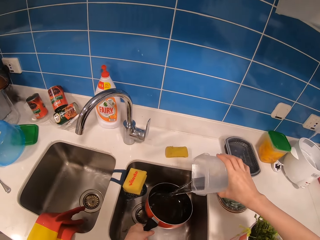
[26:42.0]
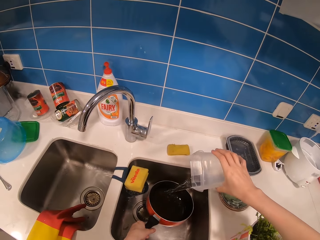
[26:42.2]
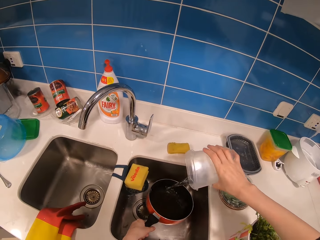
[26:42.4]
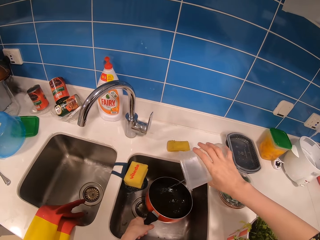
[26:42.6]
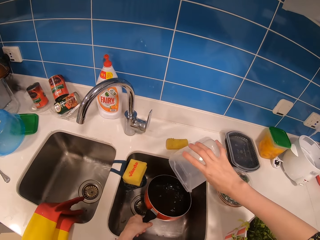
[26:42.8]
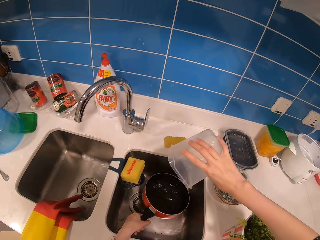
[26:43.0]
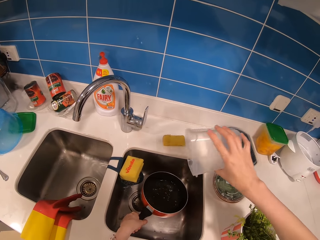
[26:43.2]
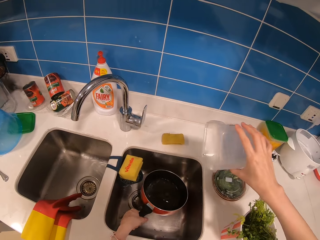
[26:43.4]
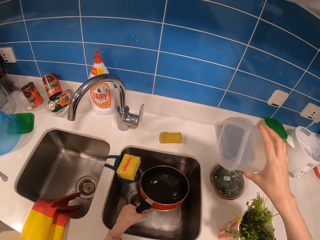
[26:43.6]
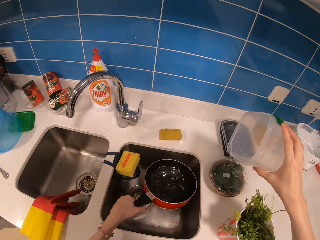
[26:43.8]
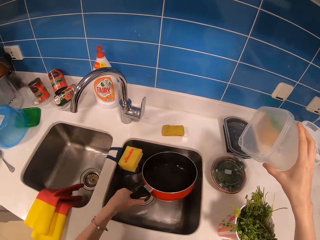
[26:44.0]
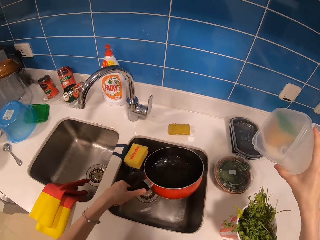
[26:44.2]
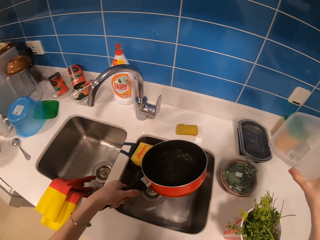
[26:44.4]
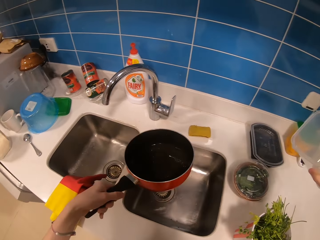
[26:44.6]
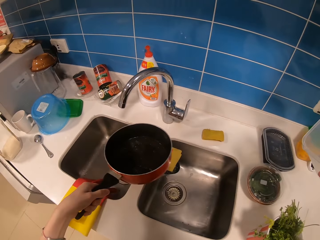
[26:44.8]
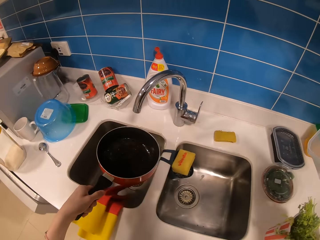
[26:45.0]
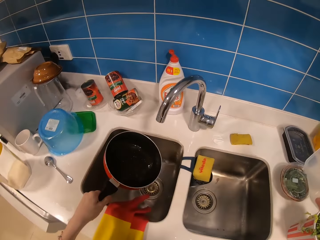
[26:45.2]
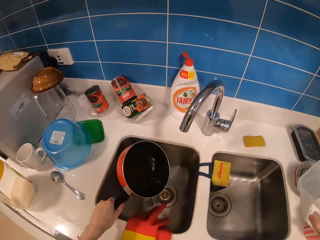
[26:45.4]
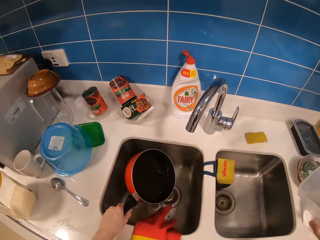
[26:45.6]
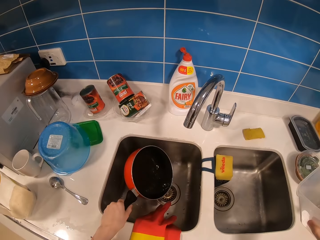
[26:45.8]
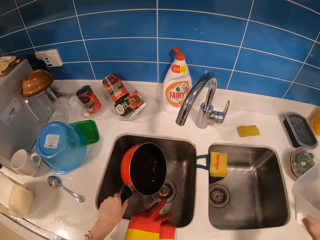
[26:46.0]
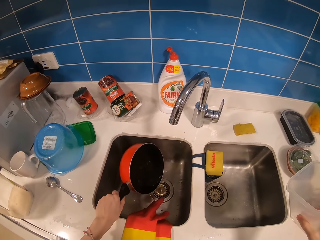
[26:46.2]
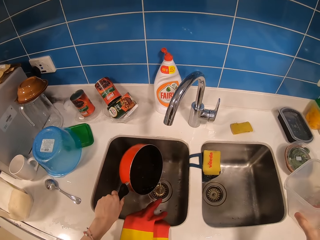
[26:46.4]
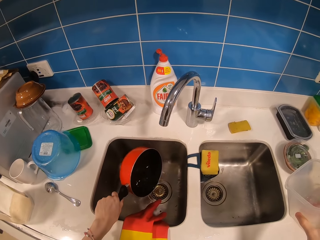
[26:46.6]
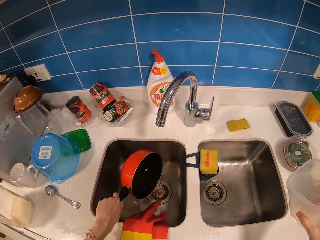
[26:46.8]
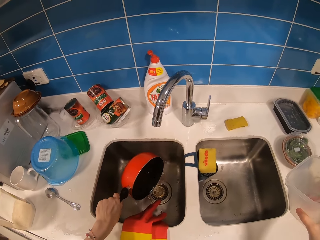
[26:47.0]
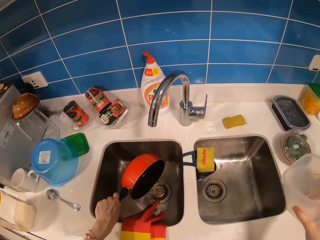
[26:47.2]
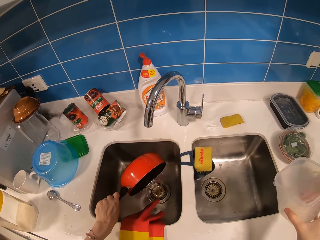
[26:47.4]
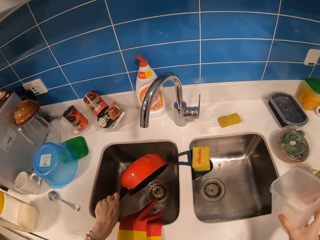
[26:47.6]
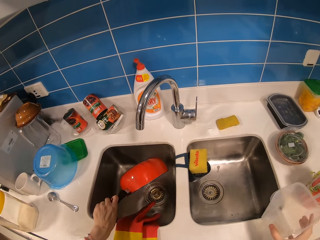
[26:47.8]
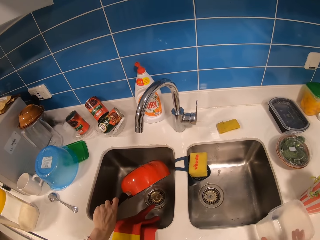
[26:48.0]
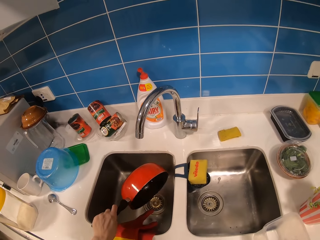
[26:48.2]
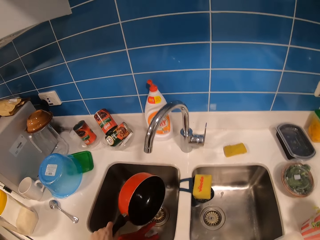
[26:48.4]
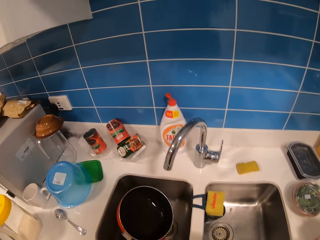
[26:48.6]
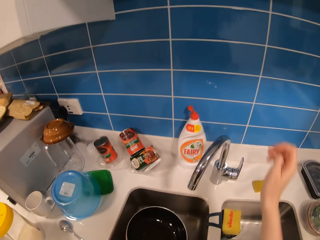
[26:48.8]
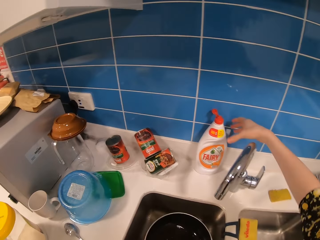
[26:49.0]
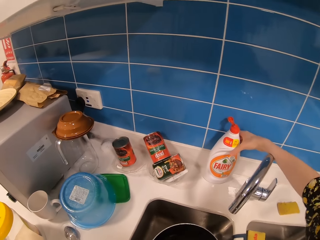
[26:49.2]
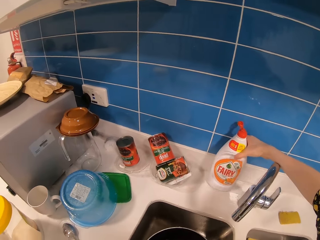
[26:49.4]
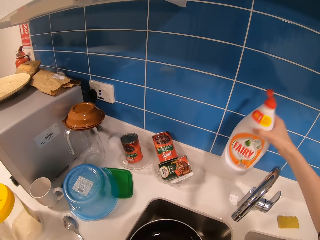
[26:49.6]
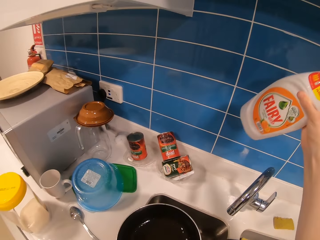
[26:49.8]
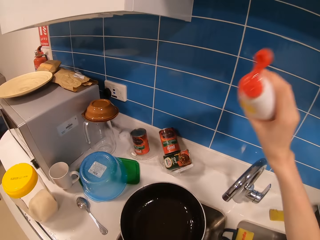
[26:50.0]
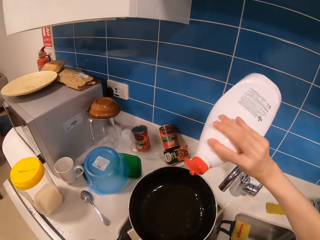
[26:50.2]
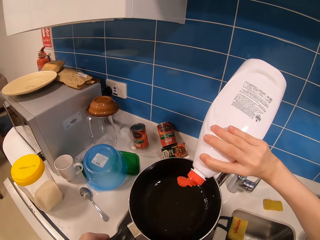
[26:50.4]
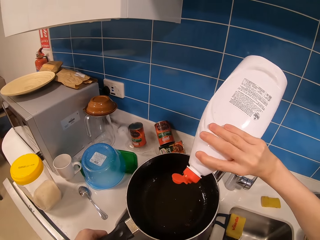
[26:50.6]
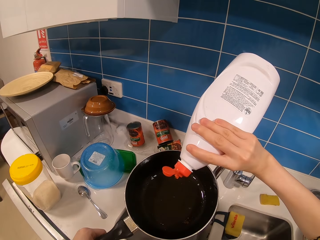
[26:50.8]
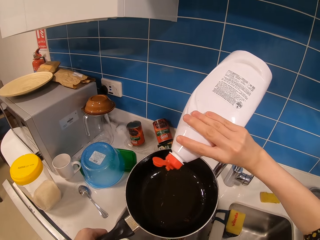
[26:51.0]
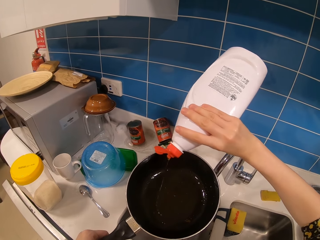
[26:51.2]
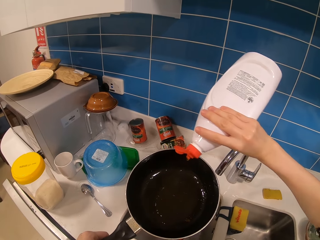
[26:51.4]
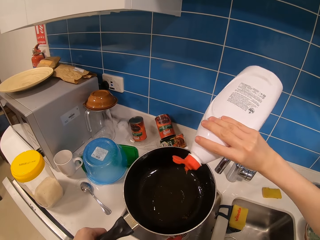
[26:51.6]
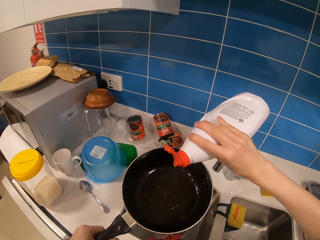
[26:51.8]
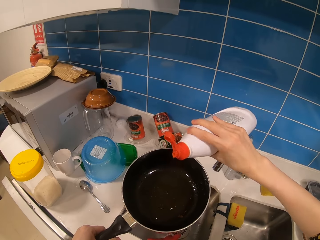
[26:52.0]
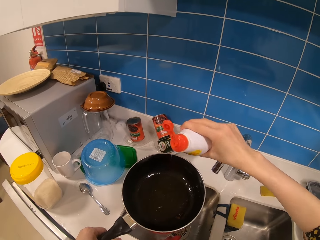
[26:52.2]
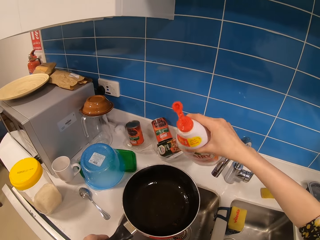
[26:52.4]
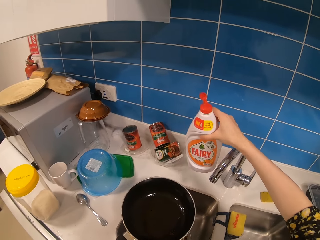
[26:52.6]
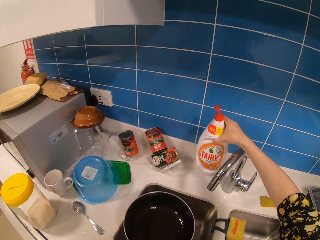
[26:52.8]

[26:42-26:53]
The camera wearer pours the water from the container in the cooking pot. They pick up the cooking pot. They shake the pot. They pour the water from the cooking pot in the sink. They put the plastic container down. They pick up the dish soap bottle. They pour the soap in the cooking pot.

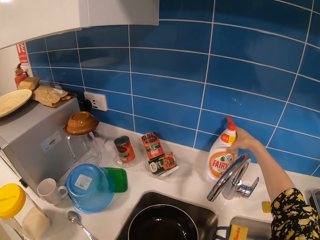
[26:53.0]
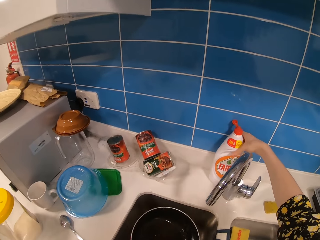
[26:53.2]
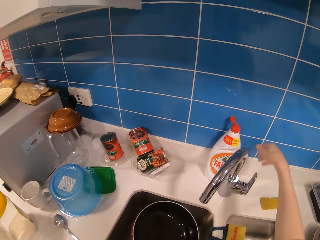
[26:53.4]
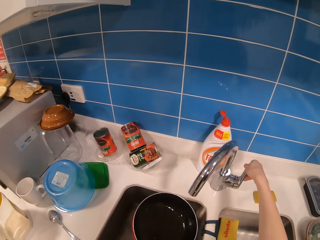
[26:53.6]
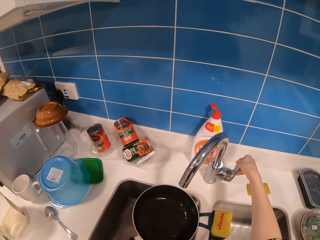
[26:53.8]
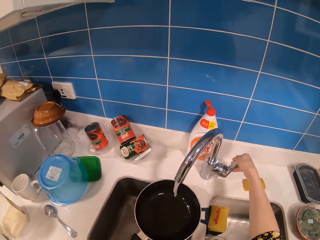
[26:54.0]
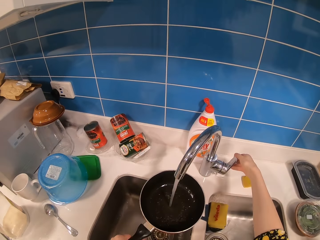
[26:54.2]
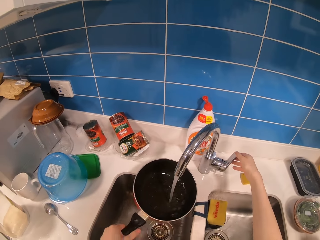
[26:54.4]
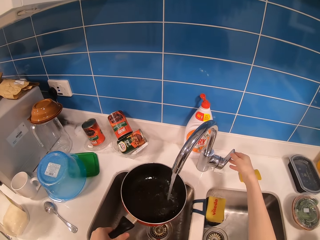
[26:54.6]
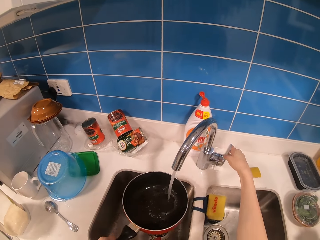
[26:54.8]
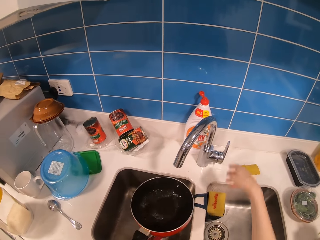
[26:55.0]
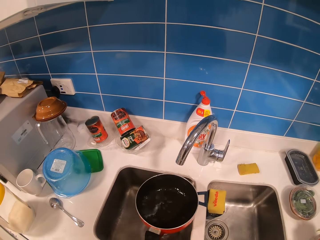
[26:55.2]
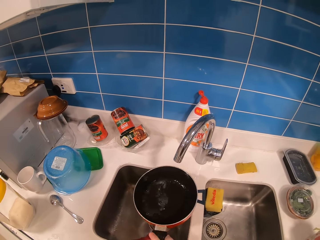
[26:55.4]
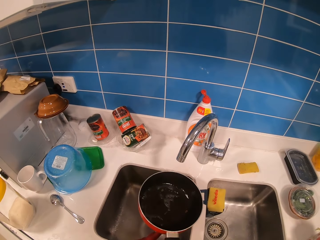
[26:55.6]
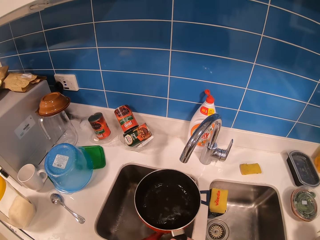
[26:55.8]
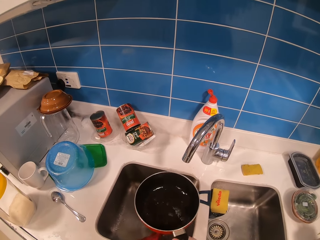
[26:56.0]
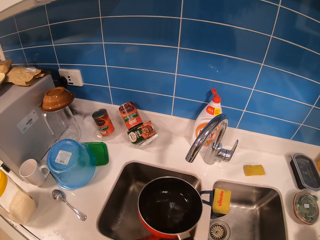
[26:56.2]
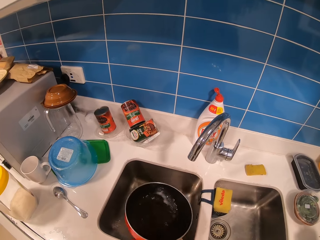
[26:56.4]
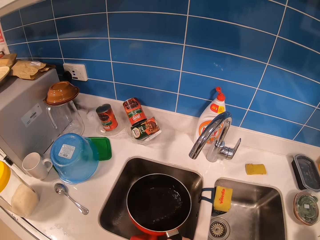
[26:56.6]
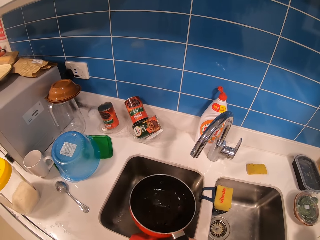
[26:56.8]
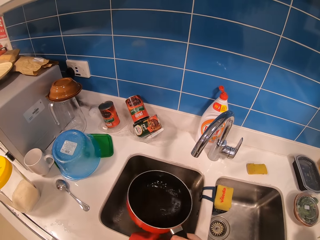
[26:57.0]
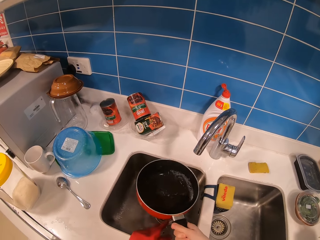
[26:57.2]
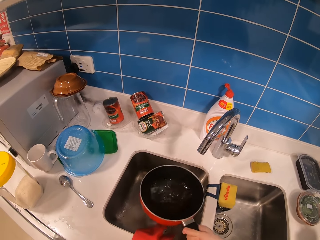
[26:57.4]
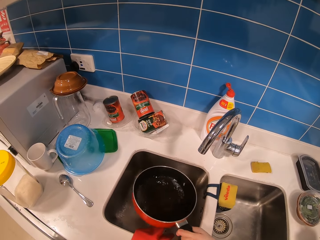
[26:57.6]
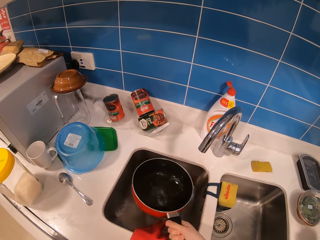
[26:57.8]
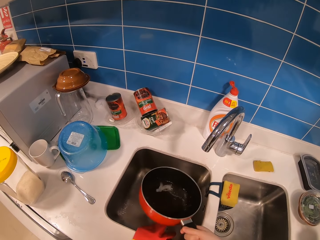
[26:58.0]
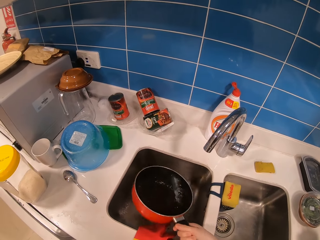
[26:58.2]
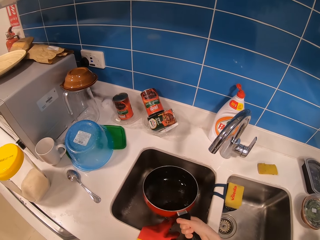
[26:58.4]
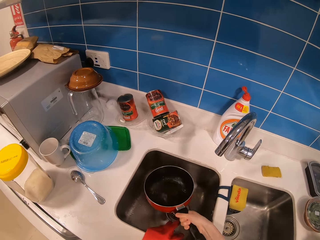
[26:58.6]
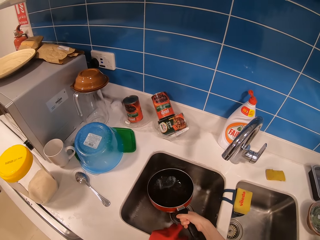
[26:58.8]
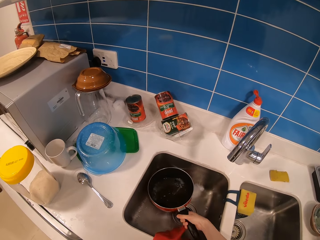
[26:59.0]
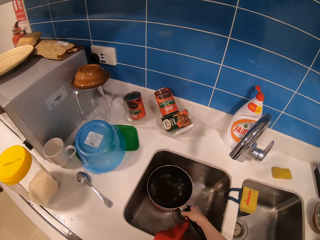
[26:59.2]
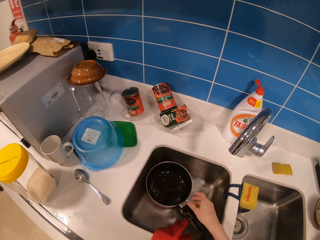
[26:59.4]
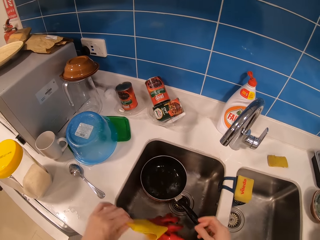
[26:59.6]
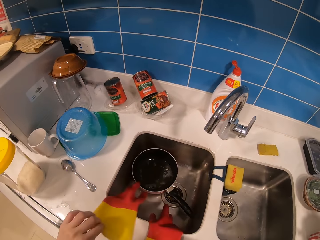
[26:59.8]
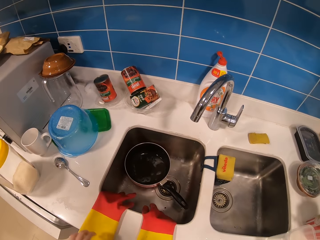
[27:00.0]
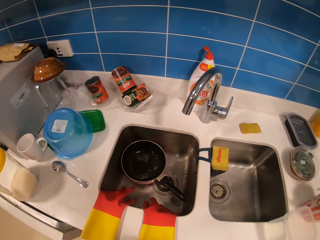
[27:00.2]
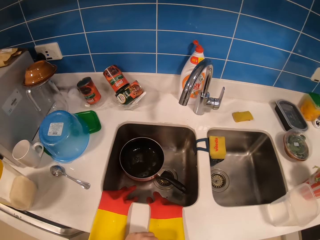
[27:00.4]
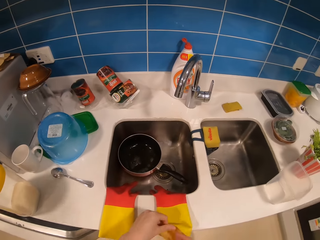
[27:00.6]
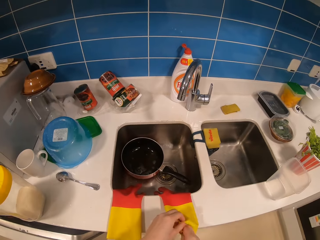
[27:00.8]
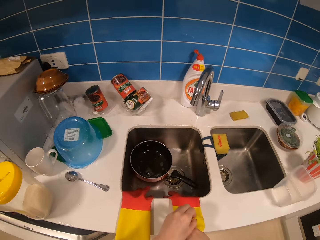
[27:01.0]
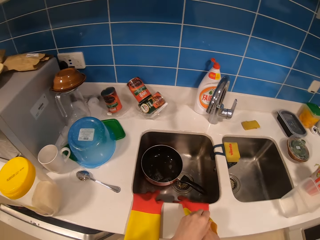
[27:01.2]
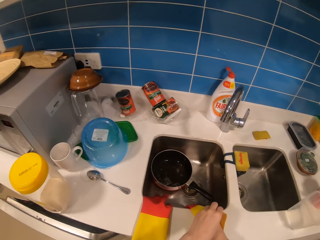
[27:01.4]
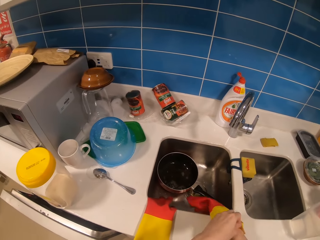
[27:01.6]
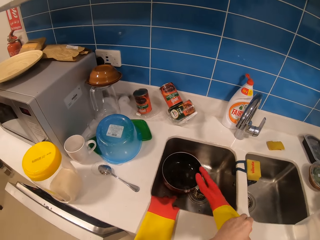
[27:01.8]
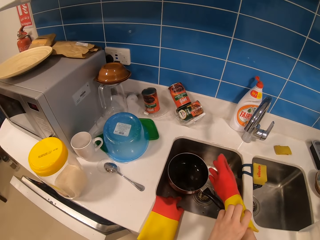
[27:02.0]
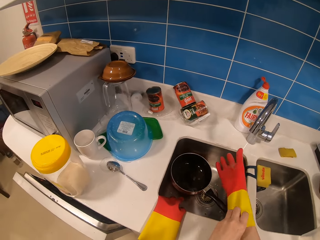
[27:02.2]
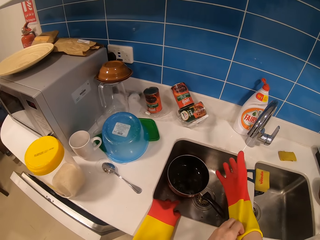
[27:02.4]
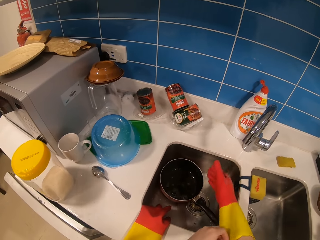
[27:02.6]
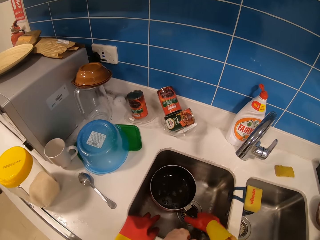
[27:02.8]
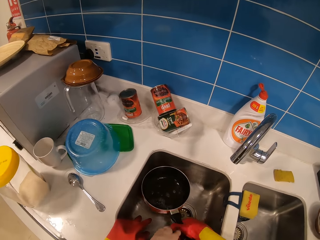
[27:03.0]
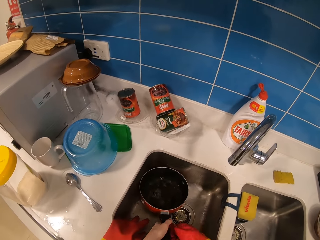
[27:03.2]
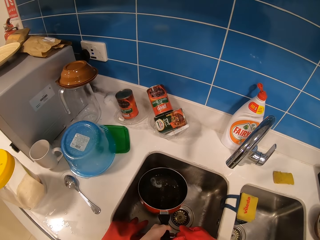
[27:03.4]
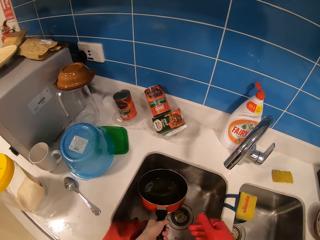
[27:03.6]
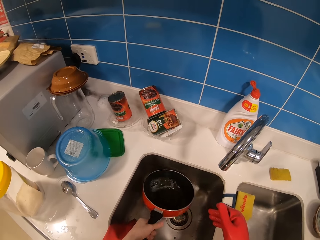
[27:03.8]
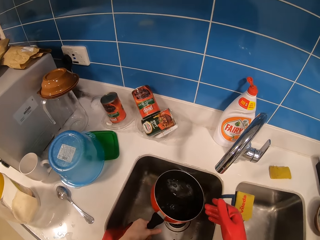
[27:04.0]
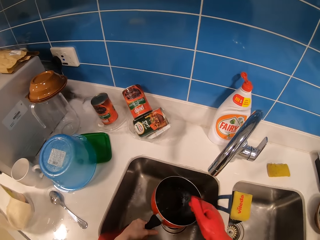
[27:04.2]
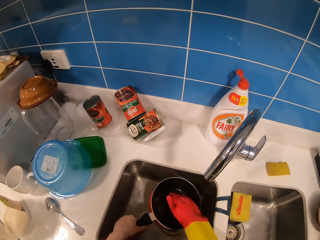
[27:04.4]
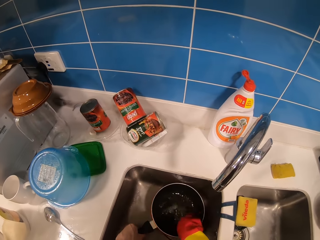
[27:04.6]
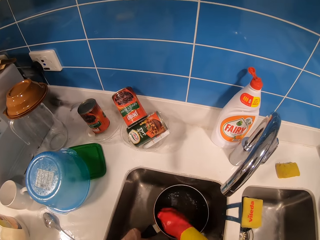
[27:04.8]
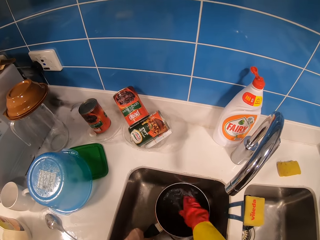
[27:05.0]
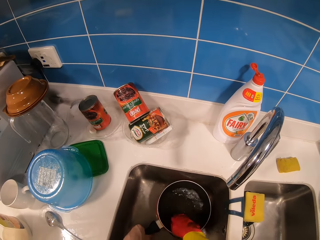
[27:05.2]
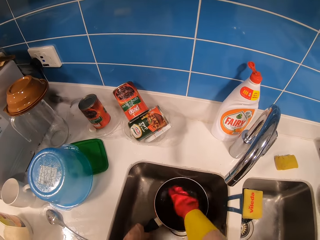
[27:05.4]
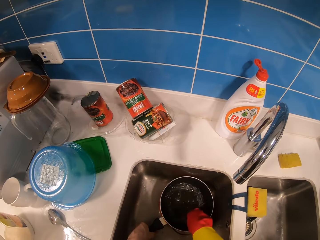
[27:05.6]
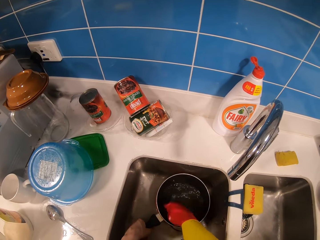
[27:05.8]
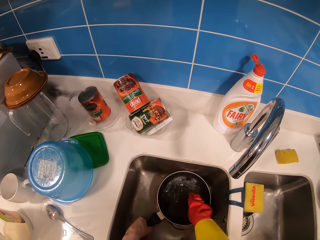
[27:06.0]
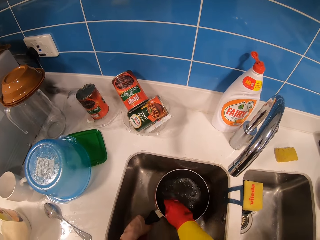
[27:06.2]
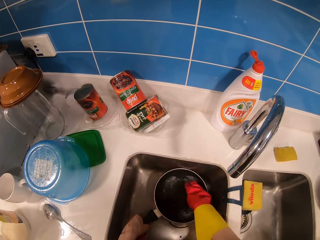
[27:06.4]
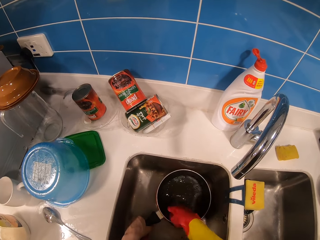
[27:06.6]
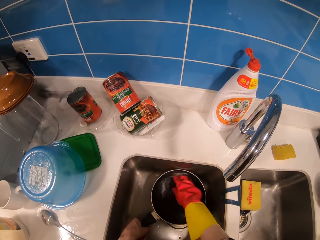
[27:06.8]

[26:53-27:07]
The camera wearer puts the soap bottle on the sink counter. They open the tap. They close the tap. They shake the pot. They rinse the cooking pot. They put the cooking pot in the sink. They move the gloves on the sink counter. They put on the gloves. They pick up the cooking pot. They scrub in the pot. They wash the cooking pot.
